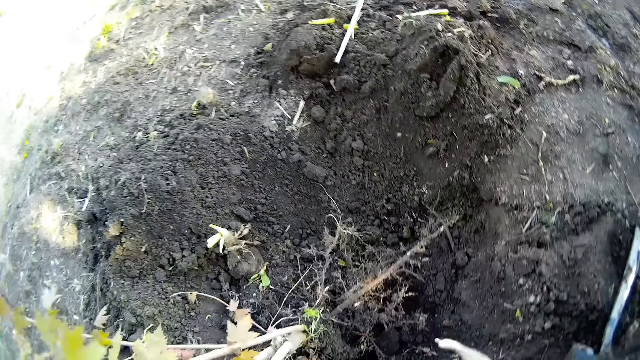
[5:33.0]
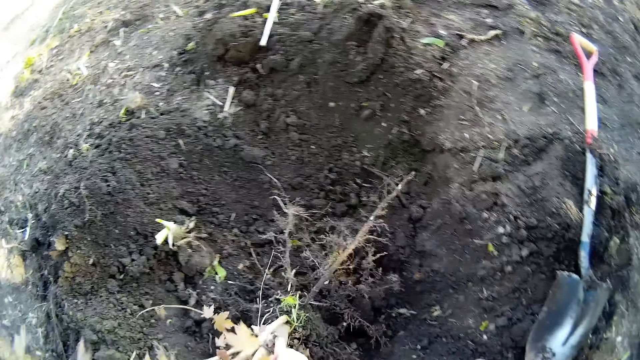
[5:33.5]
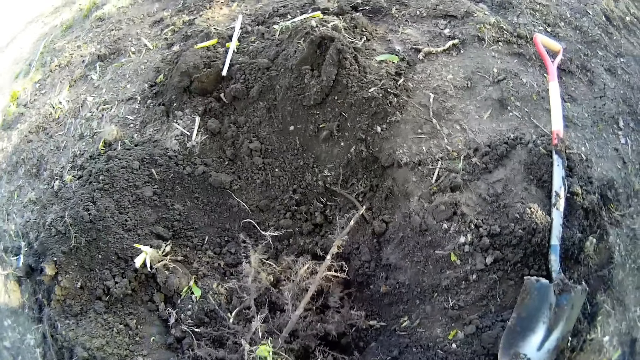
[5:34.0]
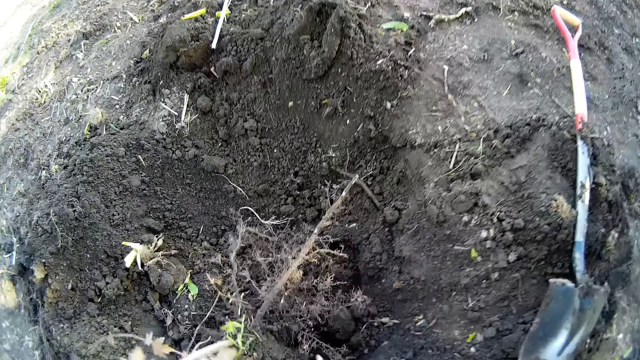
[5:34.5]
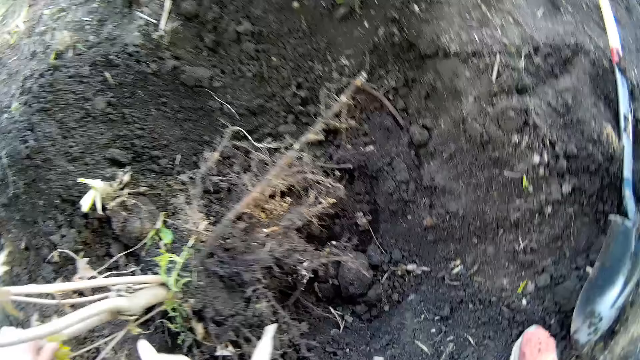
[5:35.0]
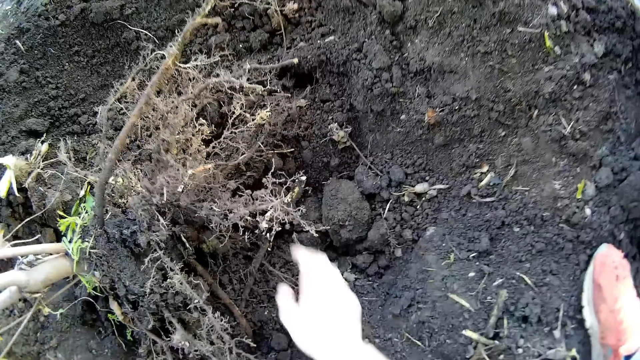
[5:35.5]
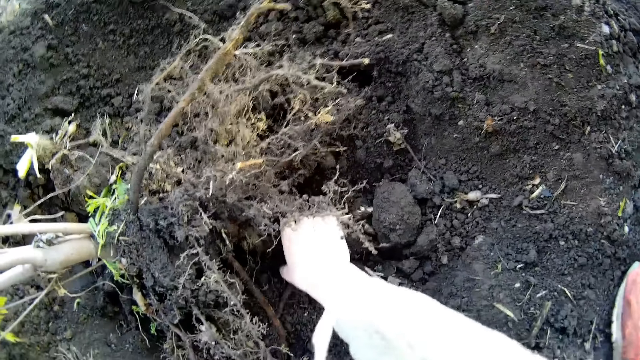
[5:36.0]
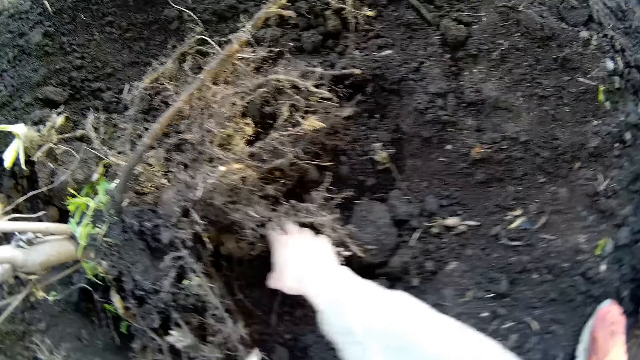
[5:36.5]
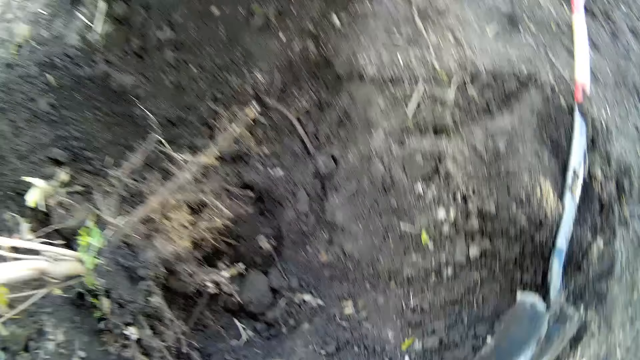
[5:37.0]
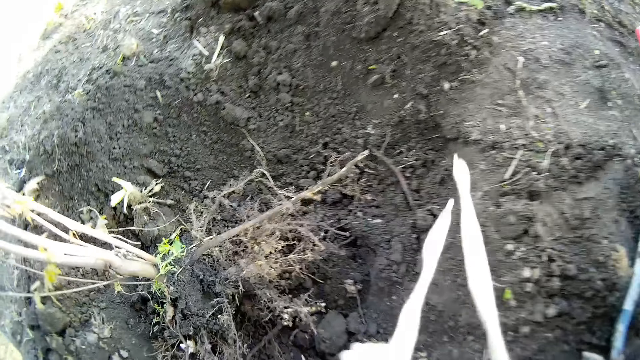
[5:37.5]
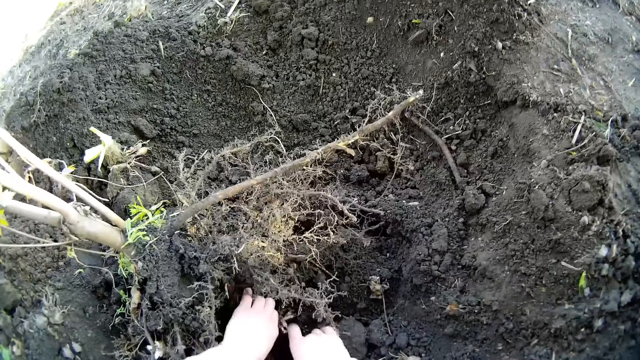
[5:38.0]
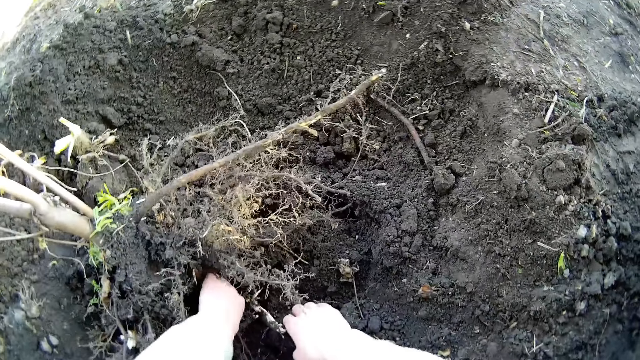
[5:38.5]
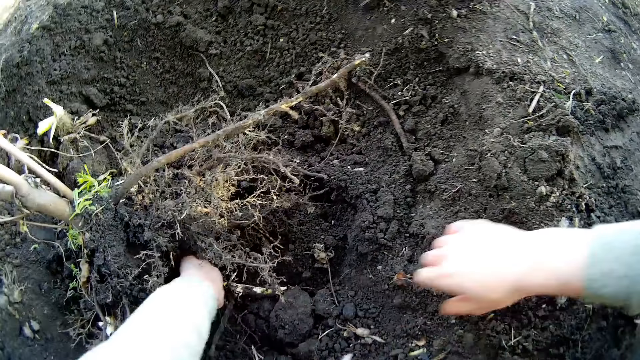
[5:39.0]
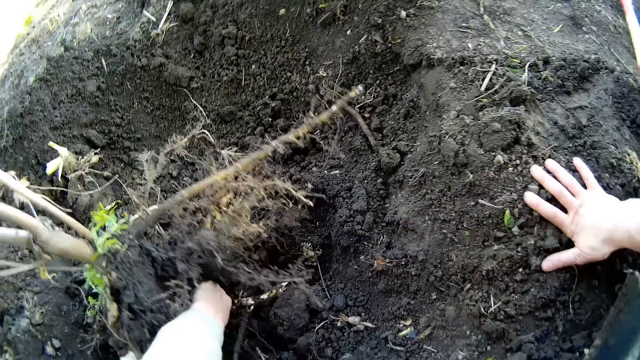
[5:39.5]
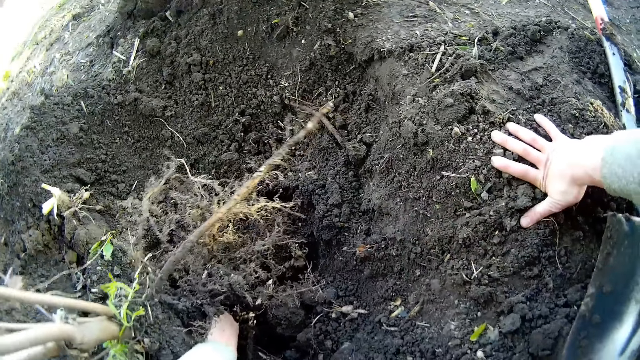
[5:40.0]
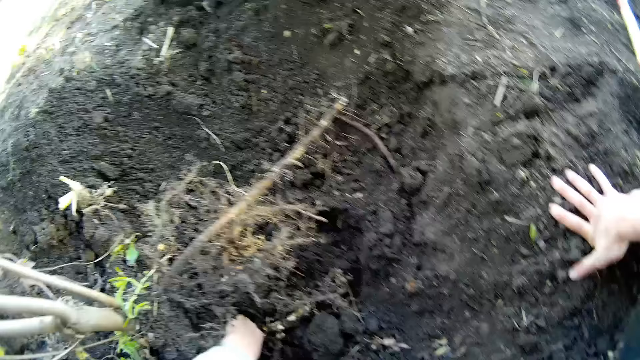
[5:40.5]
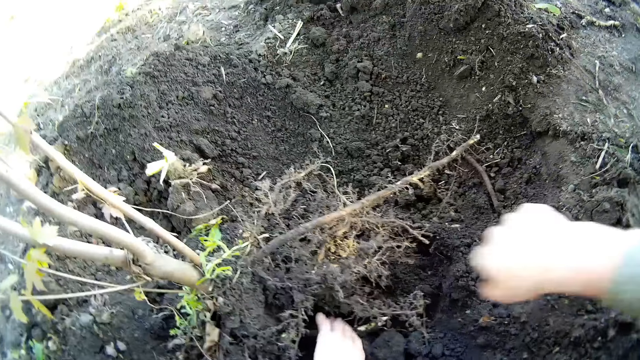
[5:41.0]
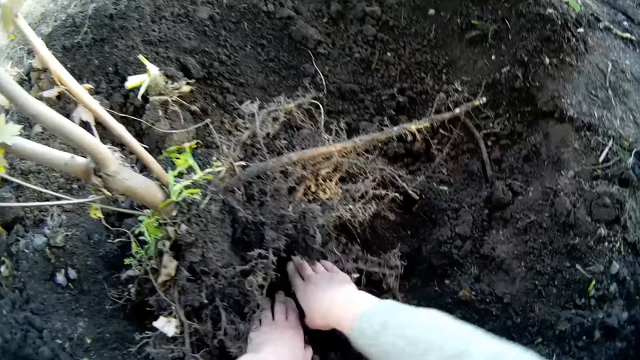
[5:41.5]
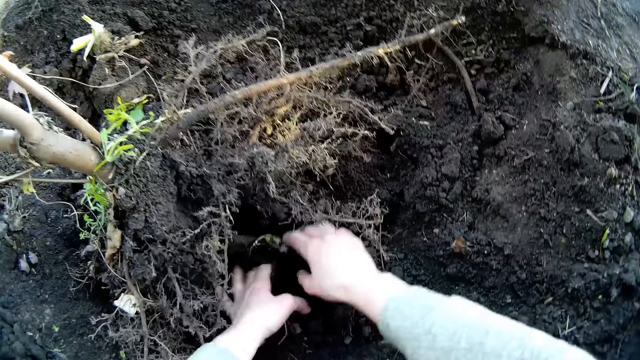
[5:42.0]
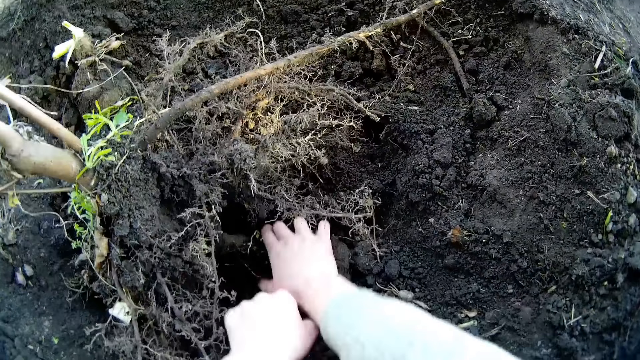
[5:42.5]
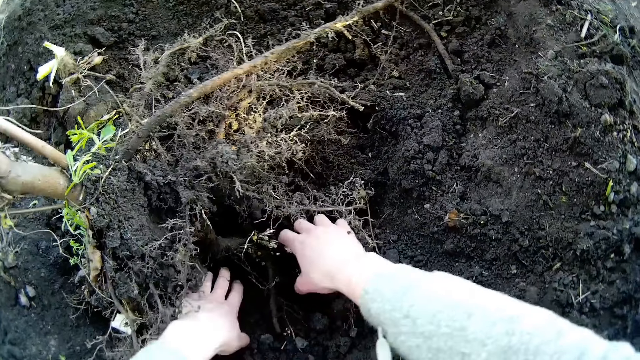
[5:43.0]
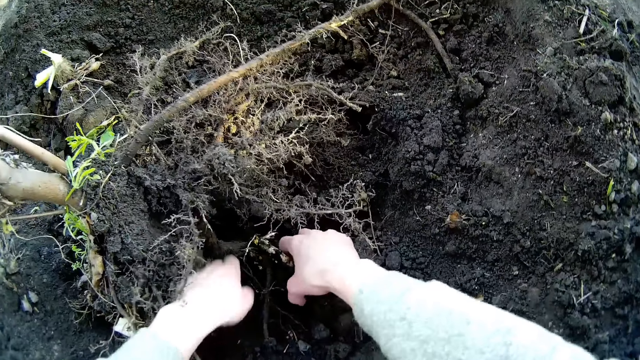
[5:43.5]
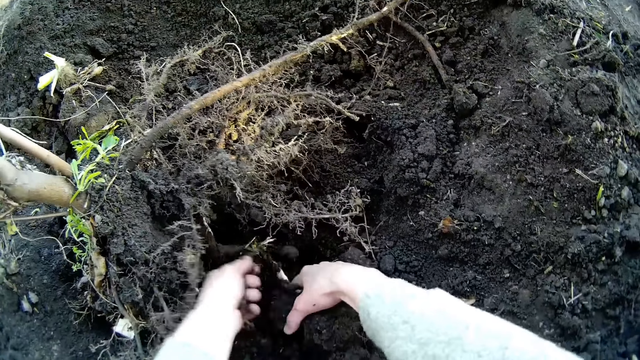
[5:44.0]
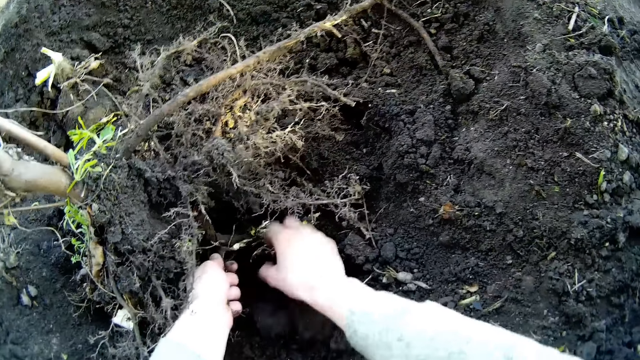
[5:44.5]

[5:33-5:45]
The camera wearer drops the spade. She holds the root. She places her right hand on the root. She removes her hand from the root. She stretches her hand. She holds the roots with both hands. She places both hands on the root. She removes her right hand. She places her right hand on the soil. She pulls the root with her left hand. She holds the root with both hands. She places both hands on the root.

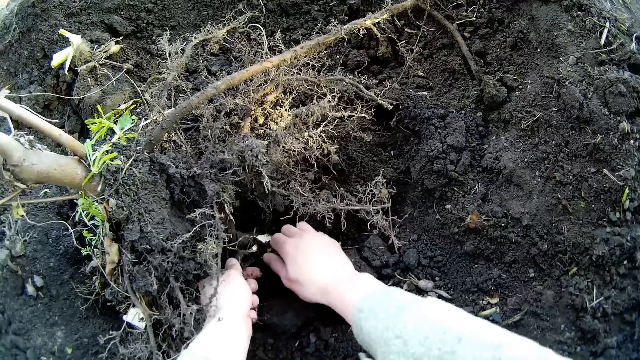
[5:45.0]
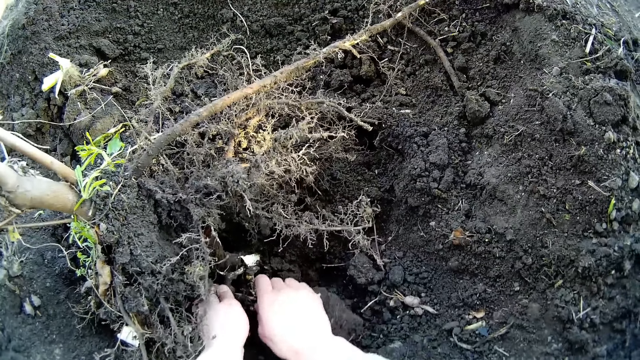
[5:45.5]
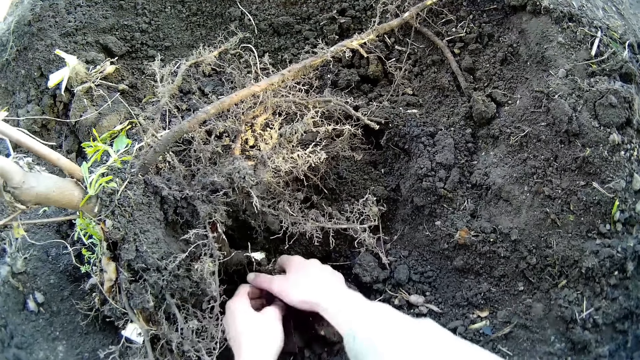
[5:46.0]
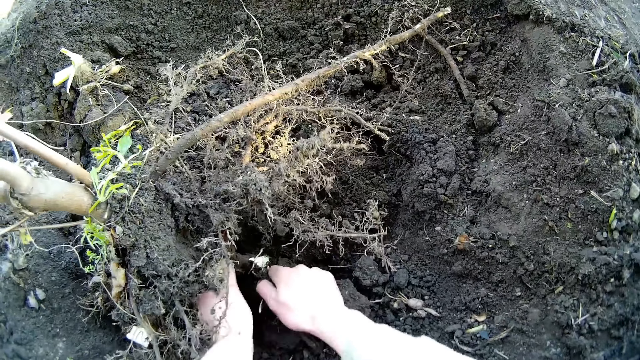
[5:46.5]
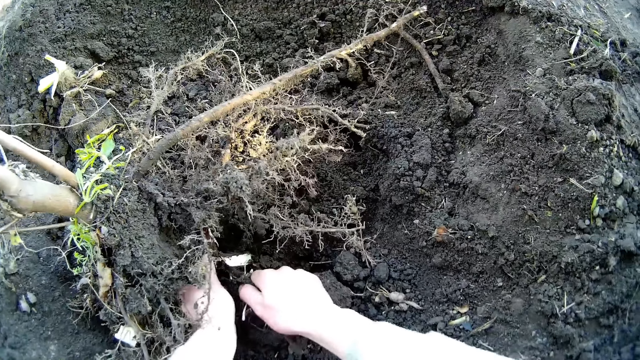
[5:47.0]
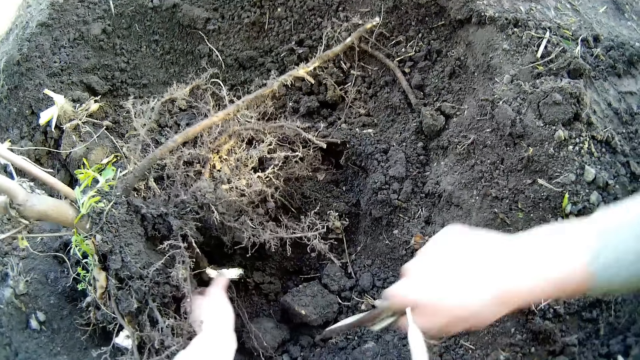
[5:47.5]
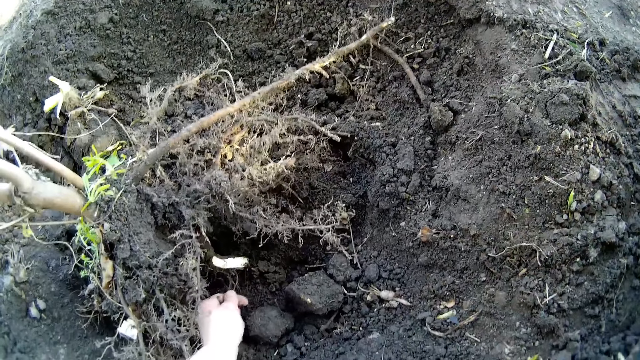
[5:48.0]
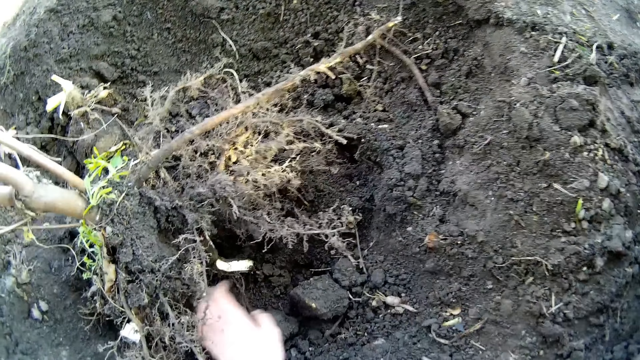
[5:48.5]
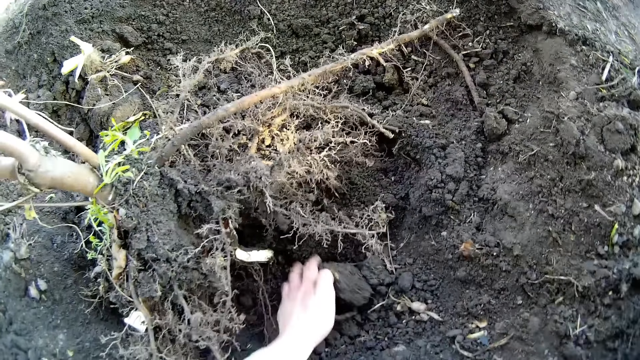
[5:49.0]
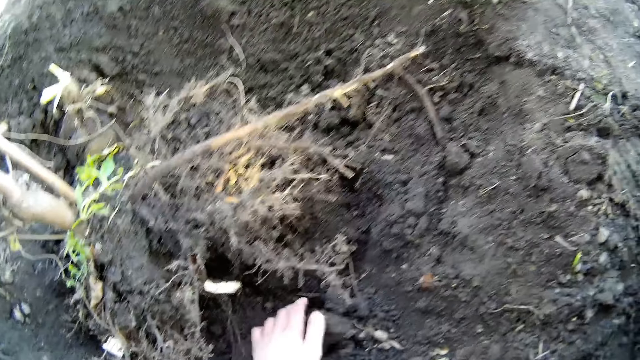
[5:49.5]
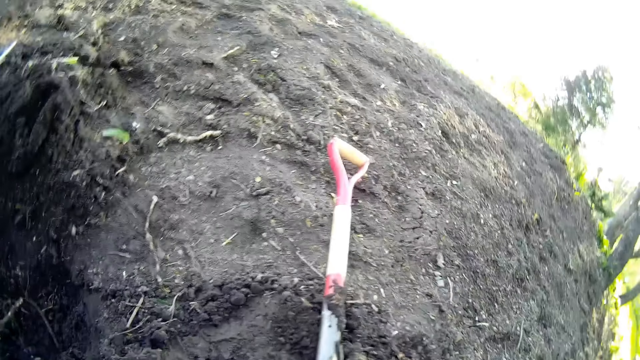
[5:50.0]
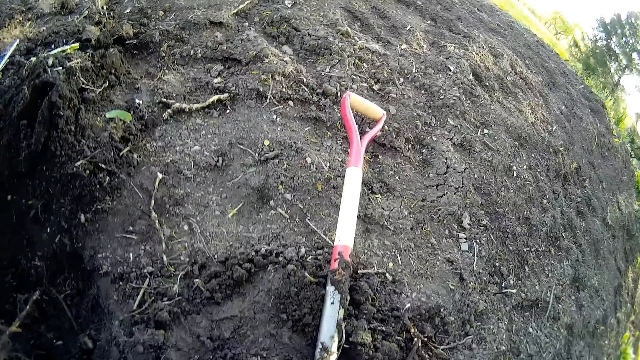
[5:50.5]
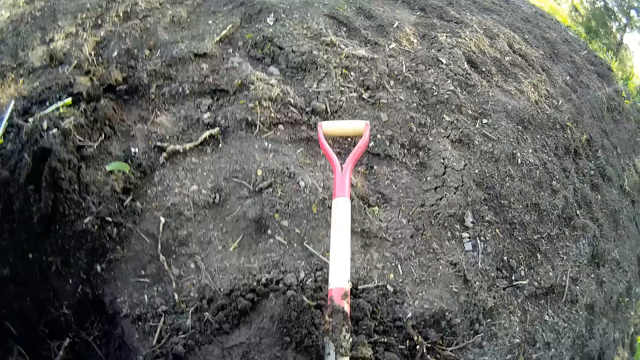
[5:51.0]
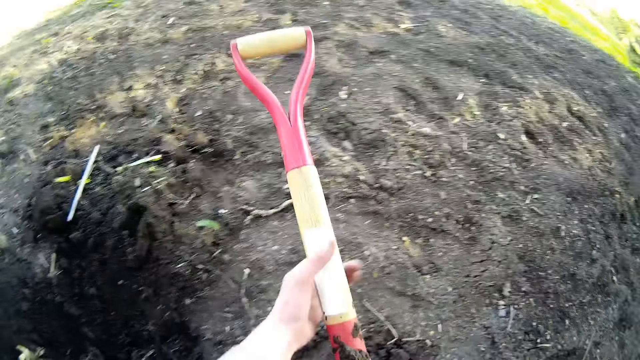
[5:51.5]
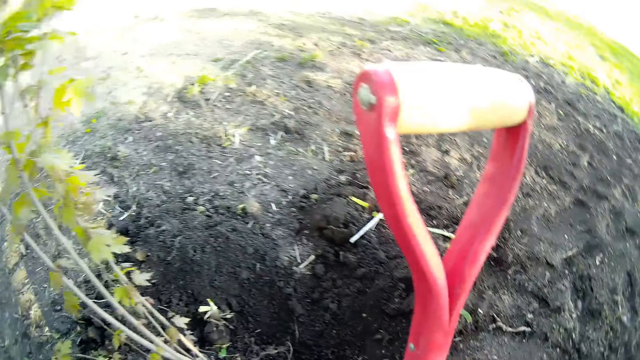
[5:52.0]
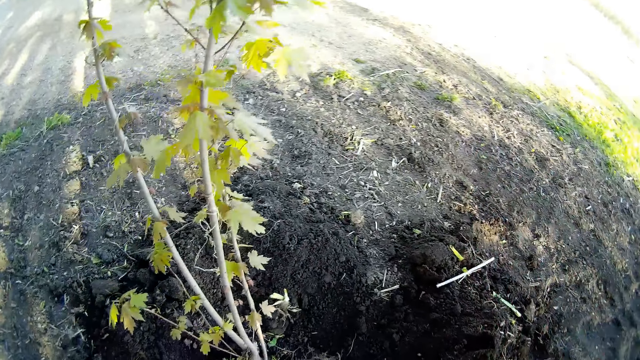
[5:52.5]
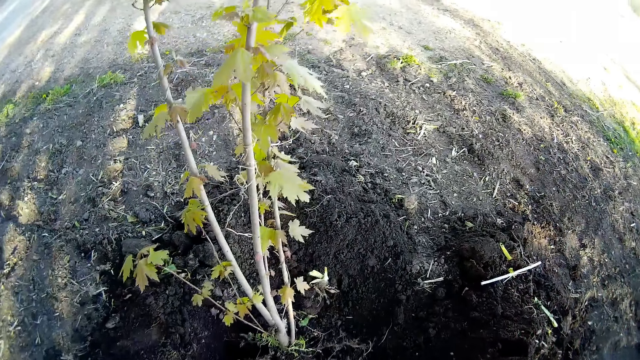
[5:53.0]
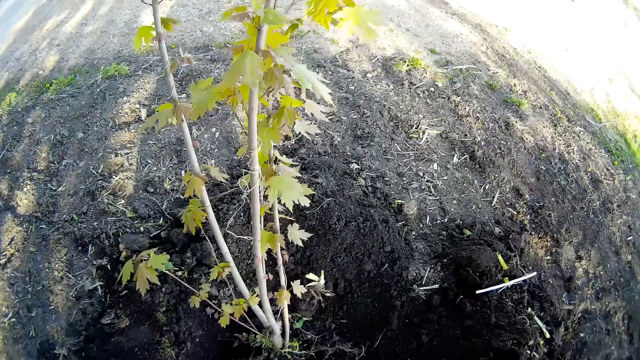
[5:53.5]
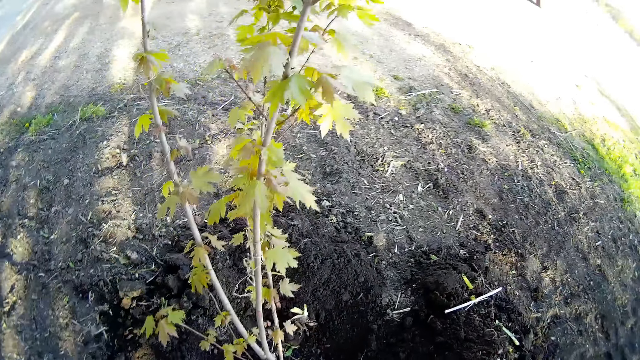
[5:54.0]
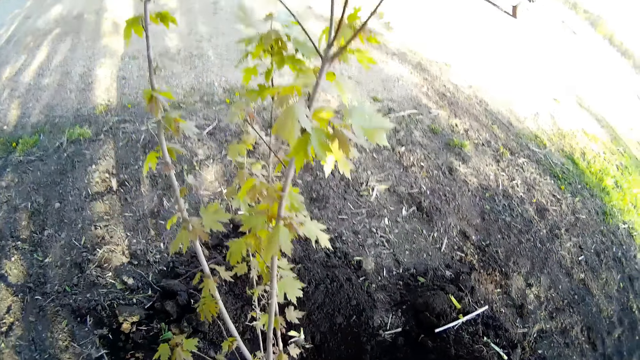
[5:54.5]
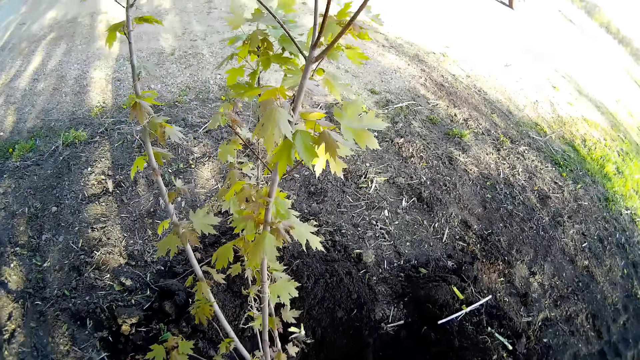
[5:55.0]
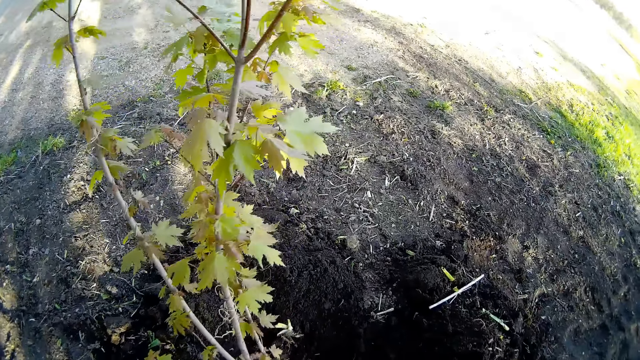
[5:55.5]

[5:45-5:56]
The camera wearer pulls the root with both hands. She pulls out a portion of the root with her right hand. She throws the part of the root. She removes the soil with her hand. She places both hands on the ground. She looks on the side. She picks the shovel from the ground with her right hand. She places her left hand on the shovel in her right hand.
